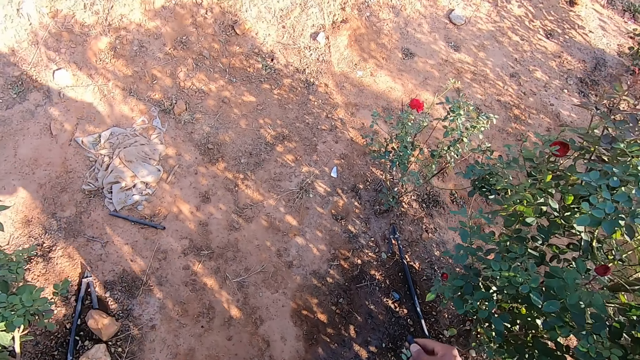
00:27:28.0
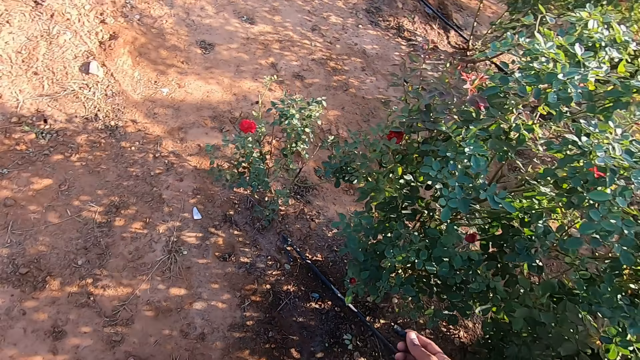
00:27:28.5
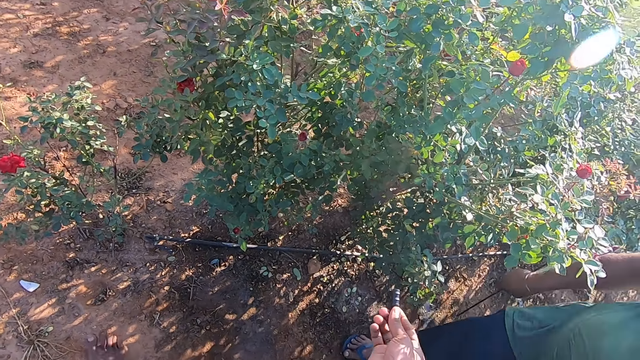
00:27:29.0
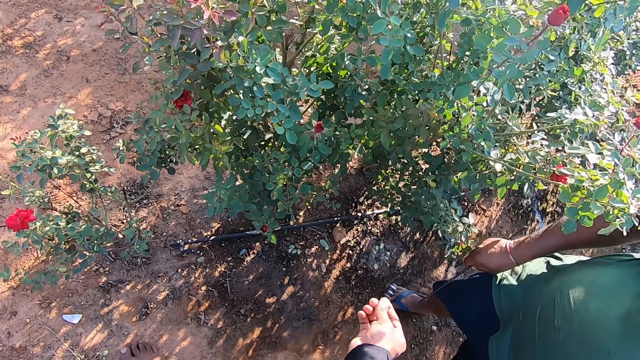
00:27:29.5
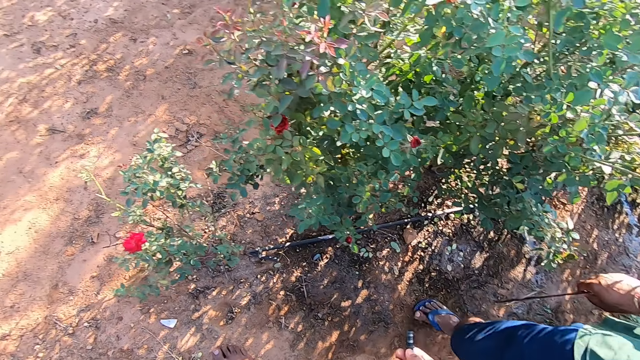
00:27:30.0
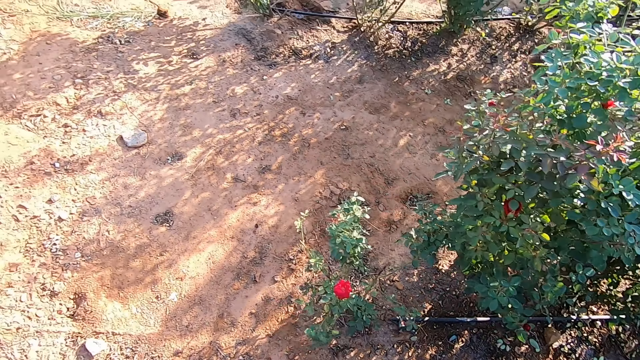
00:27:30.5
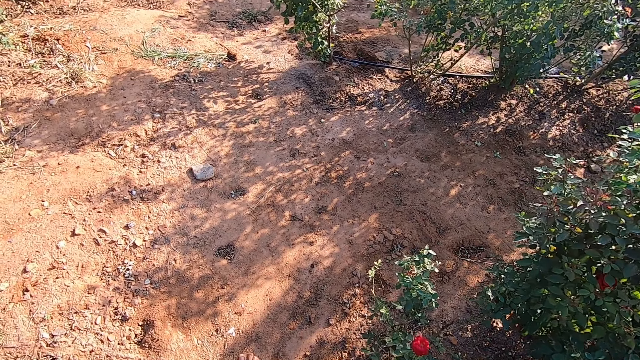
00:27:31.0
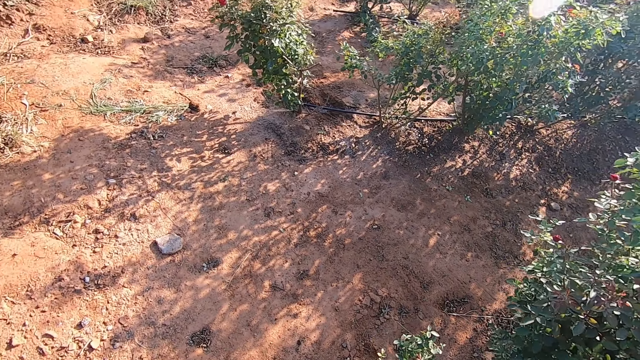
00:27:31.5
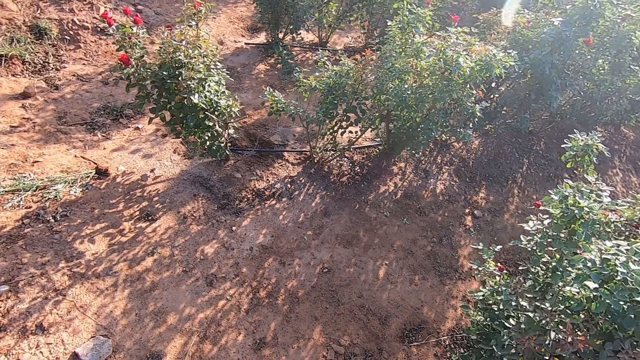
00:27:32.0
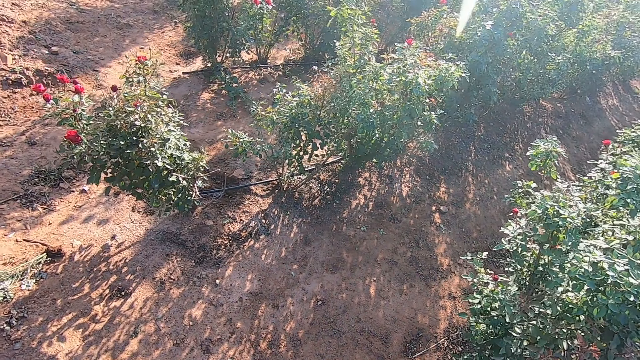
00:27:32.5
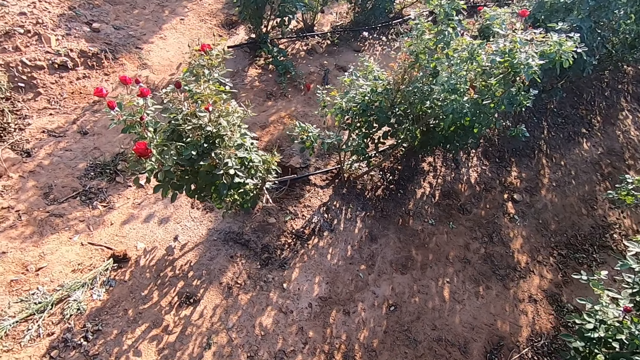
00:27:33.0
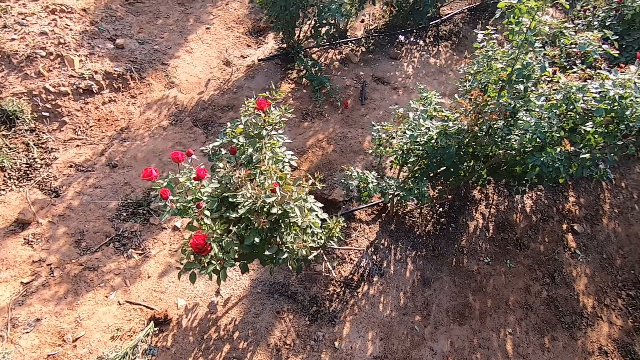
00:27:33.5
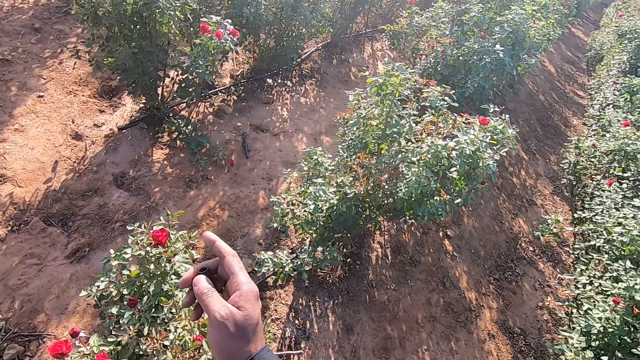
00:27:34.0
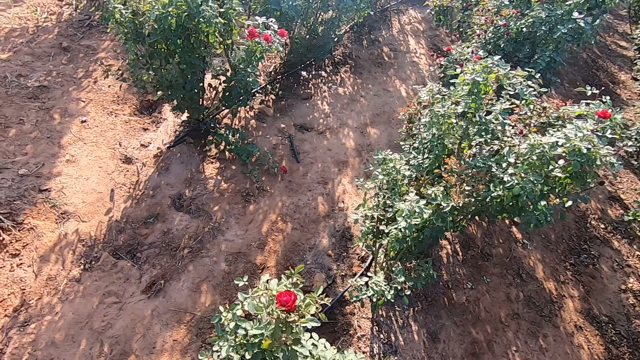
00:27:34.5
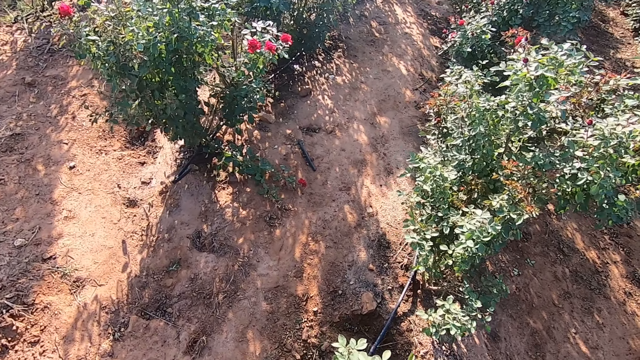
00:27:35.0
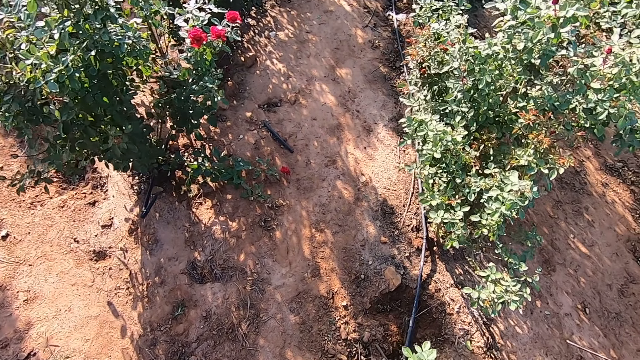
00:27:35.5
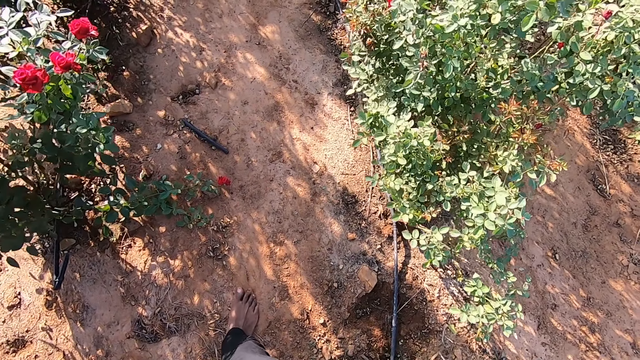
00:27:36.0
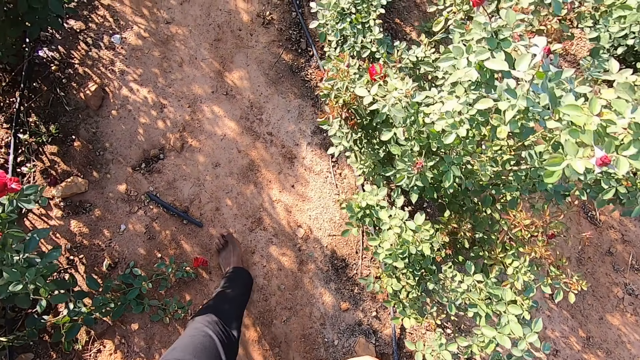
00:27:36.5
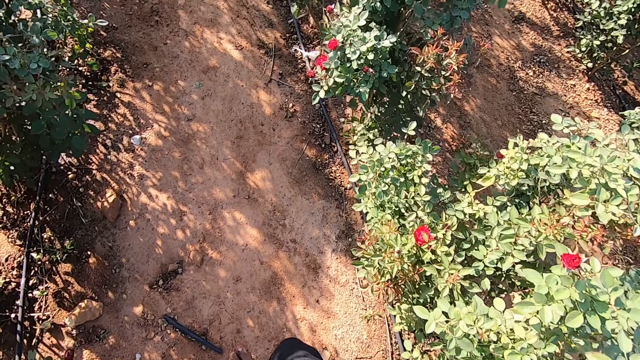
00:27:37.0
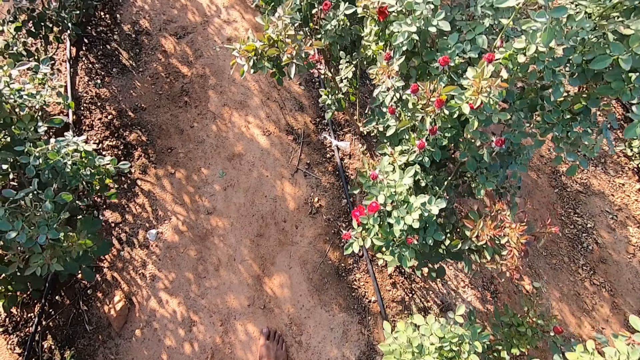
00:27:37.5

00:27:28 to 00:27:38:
The camera wearer holds a black stopper in his right hand. He walks in the farm.

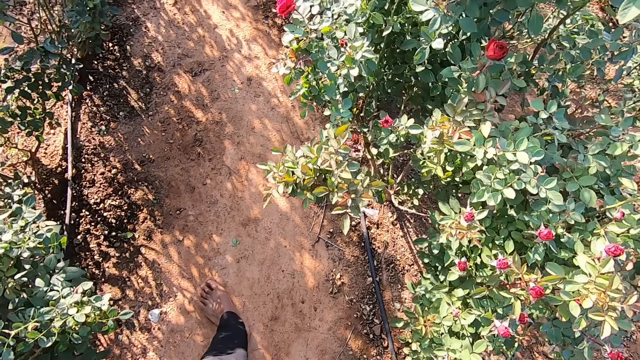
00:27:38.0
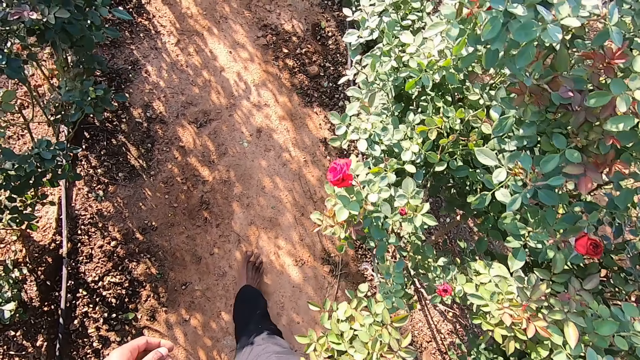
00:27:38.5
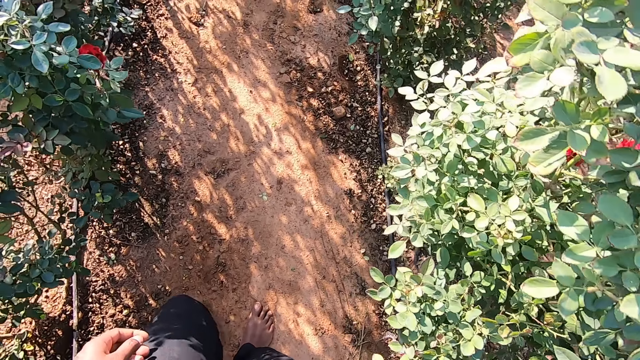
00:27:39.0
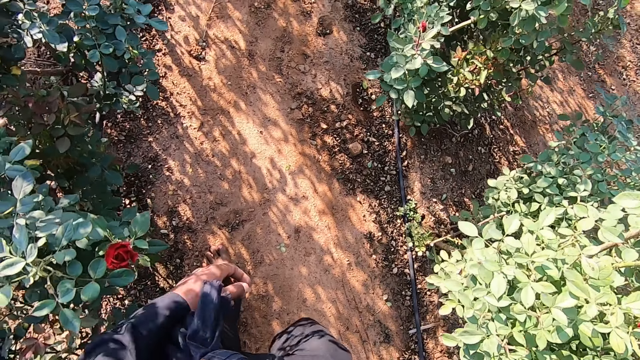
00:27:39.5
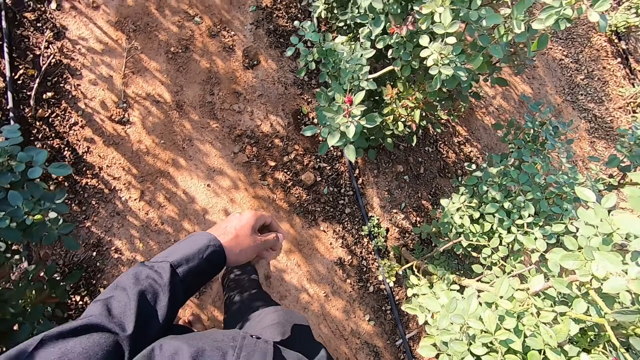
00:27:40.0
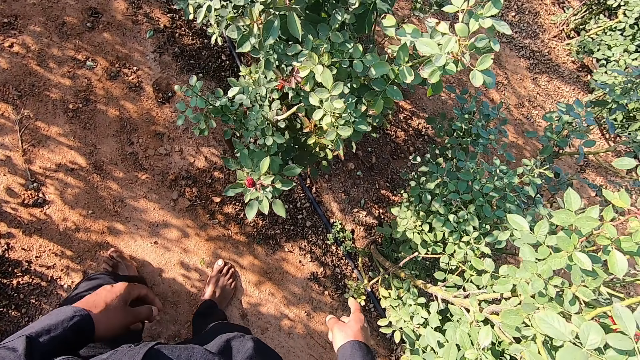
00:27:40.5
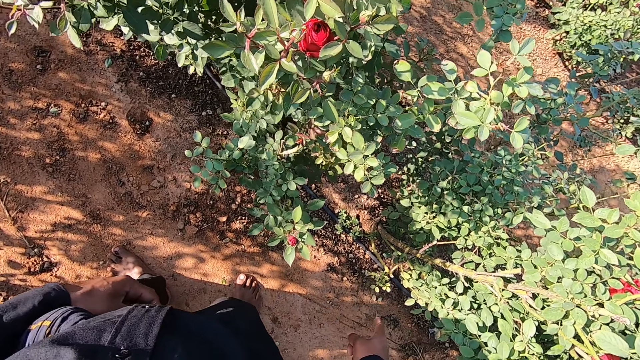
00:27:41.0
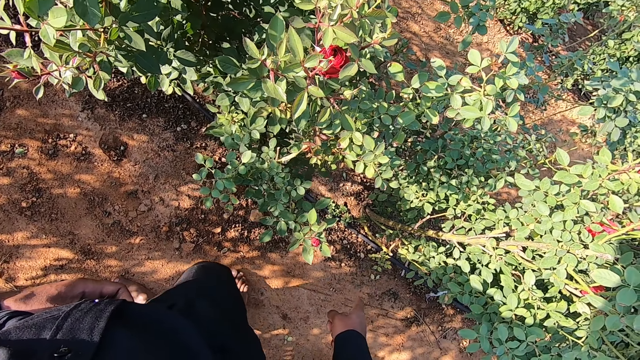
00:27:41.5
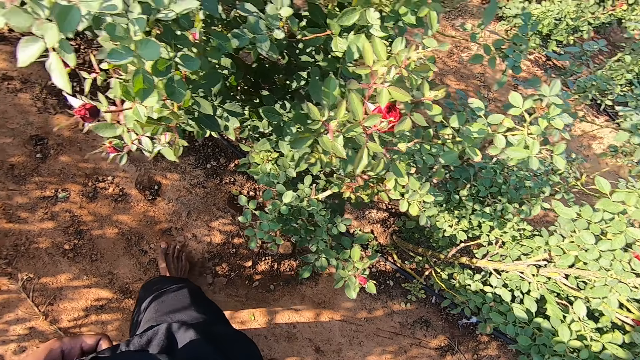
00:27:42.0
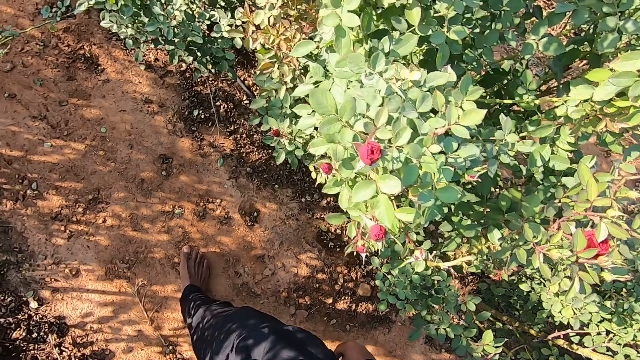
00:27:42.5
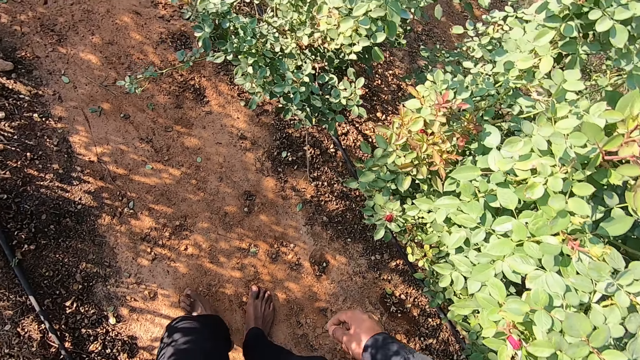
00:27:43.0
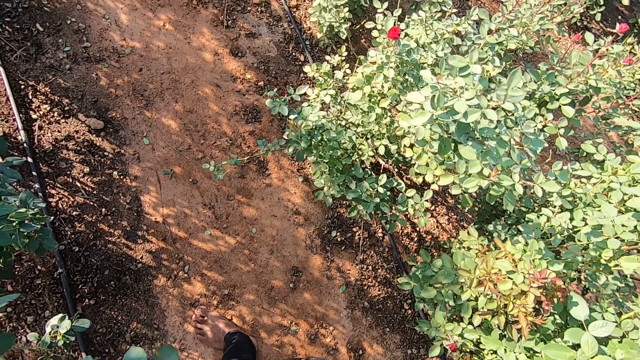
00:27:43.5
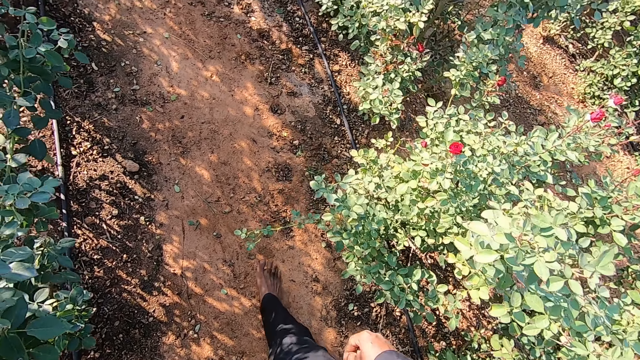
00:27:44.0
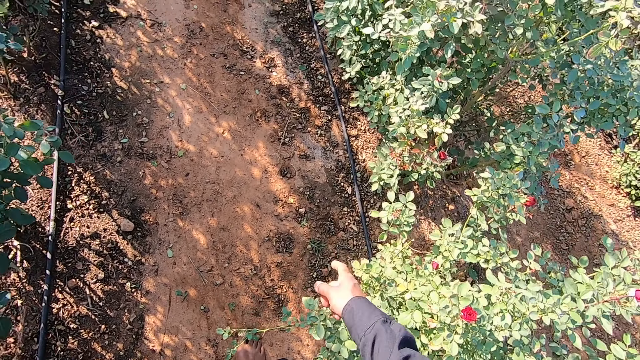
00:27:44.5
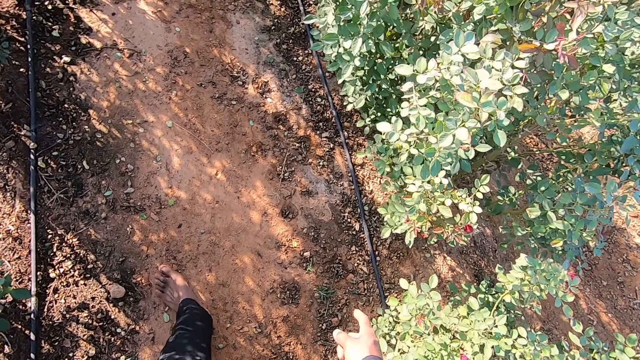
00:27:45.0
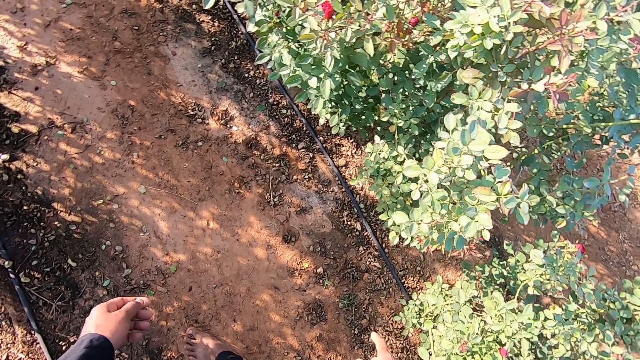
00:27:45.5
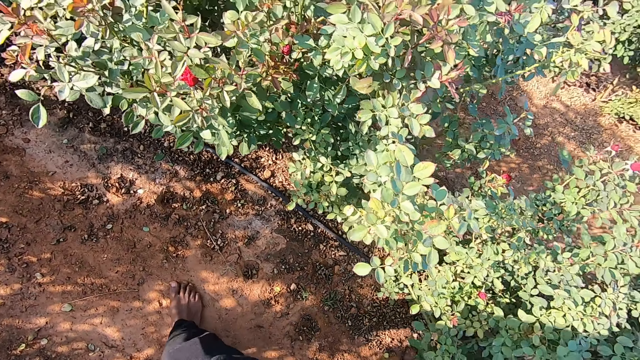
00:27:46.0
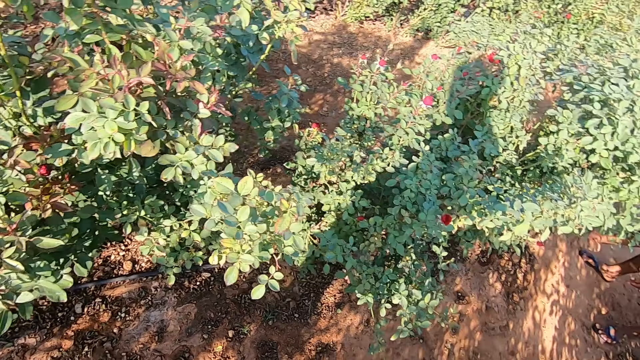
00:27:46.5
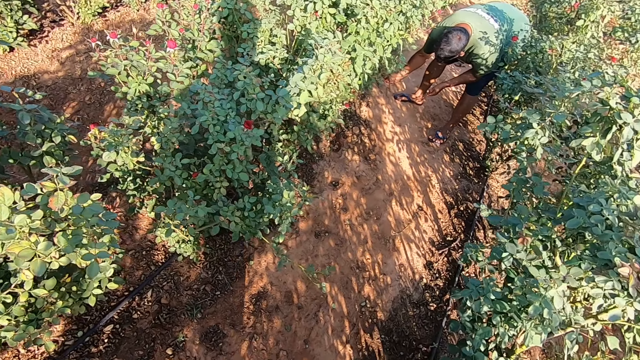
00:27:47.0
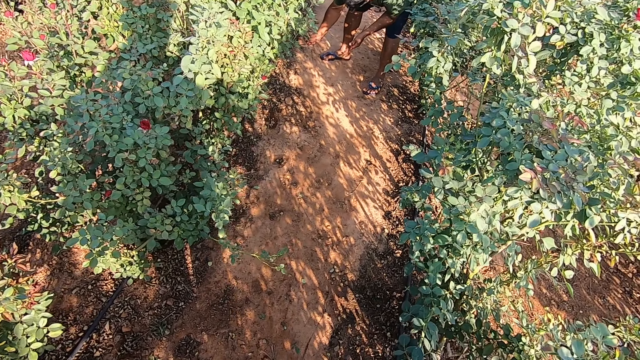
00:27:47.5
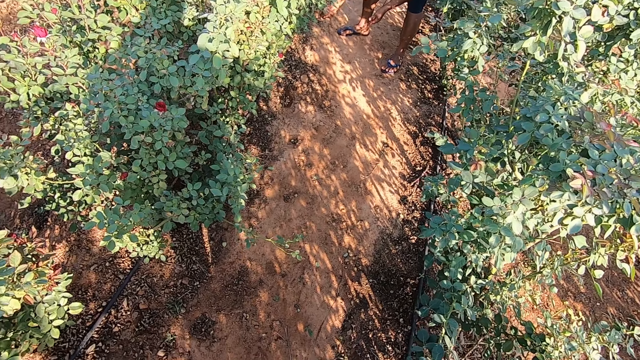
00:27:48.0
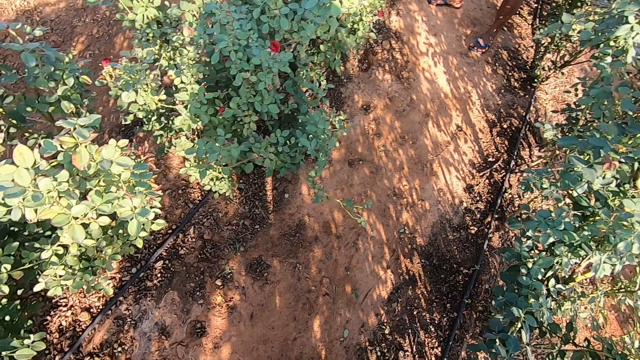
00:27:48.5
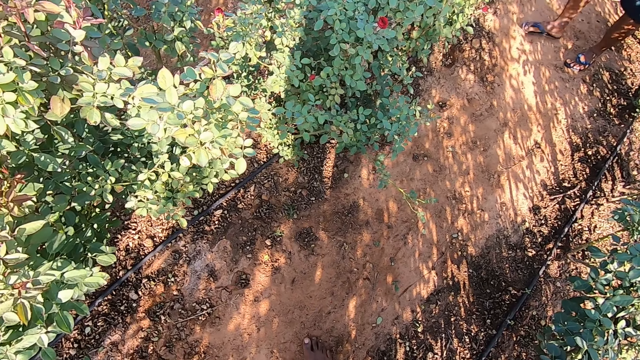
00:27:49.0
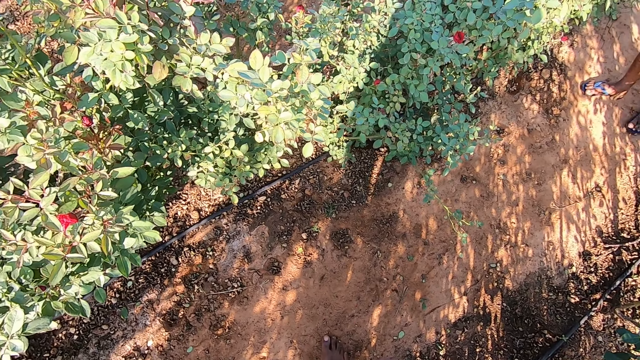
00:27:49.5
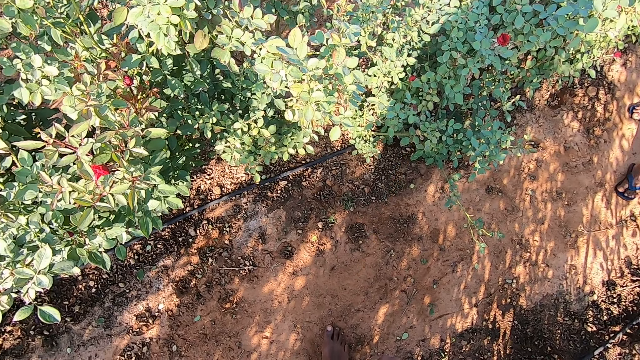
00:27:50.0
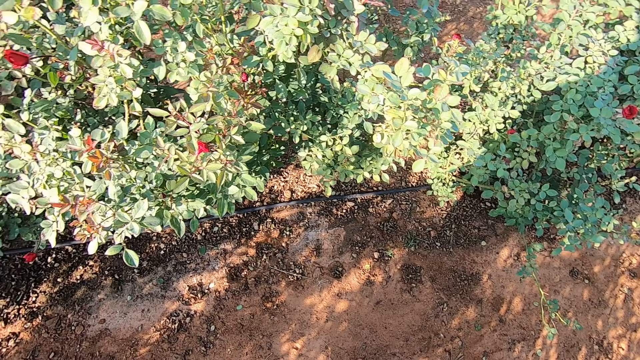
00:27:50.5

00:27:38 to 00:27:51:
The camera wearer points at a hose on the ground with his right hand. He points at the hose on the ground with his right hand again. A man touches the hose on the ground with his right hand. The camera wearer talks with the man.
